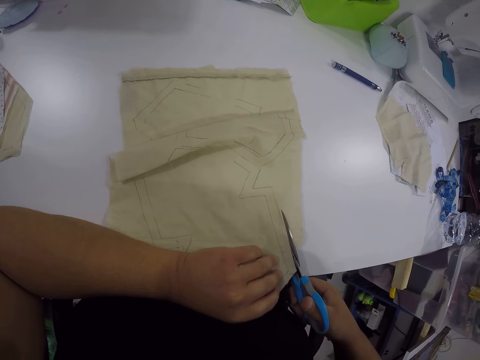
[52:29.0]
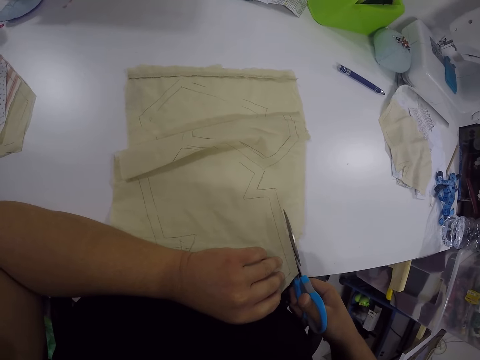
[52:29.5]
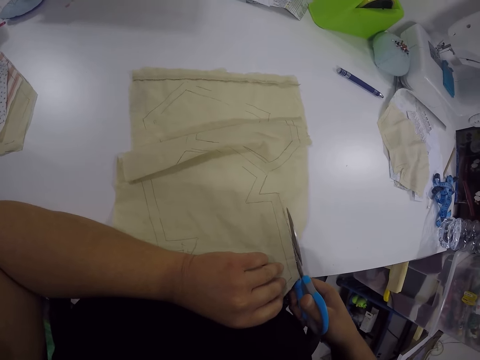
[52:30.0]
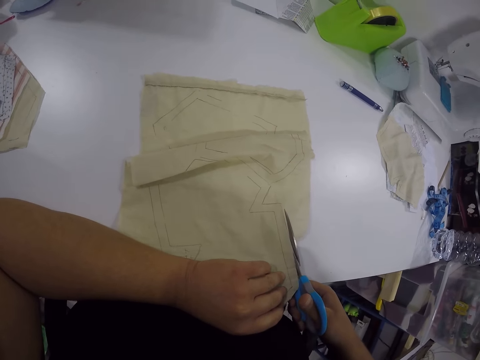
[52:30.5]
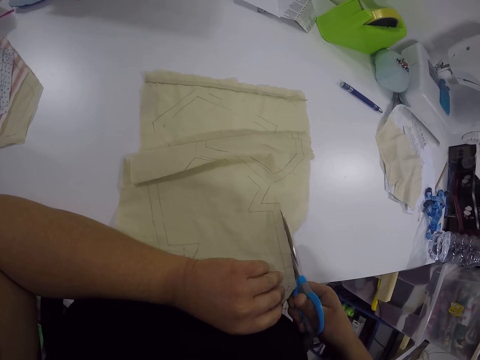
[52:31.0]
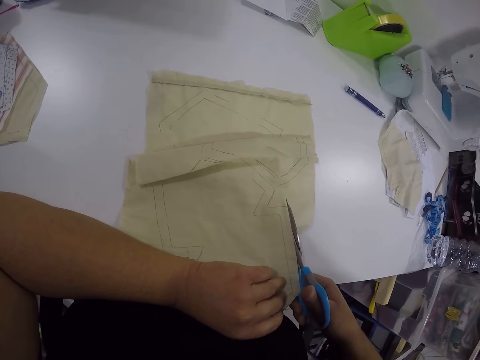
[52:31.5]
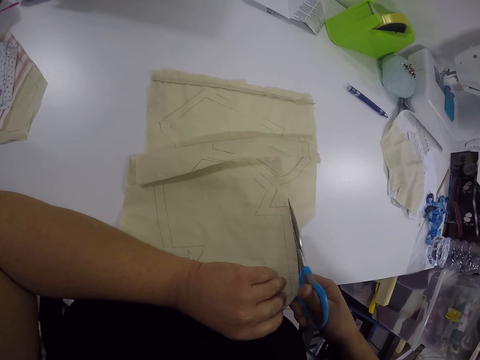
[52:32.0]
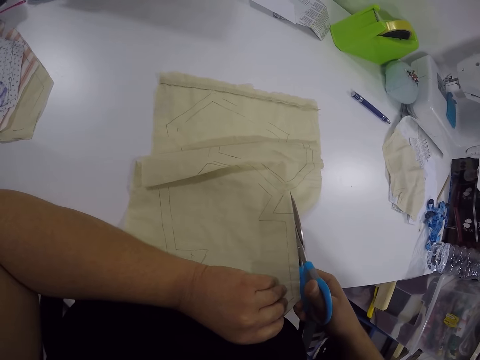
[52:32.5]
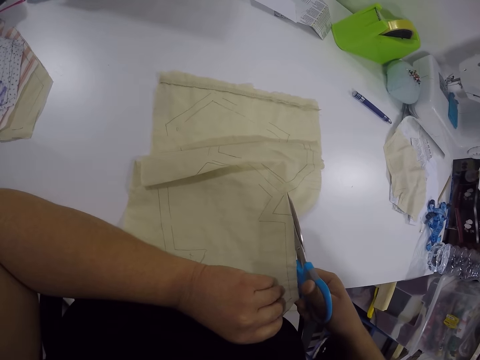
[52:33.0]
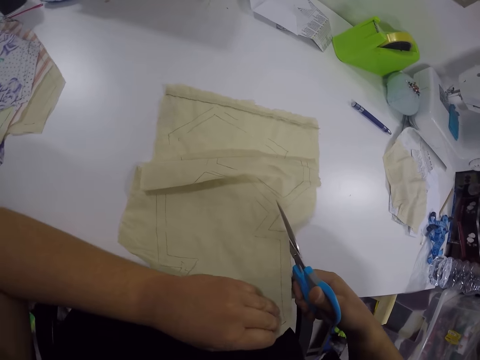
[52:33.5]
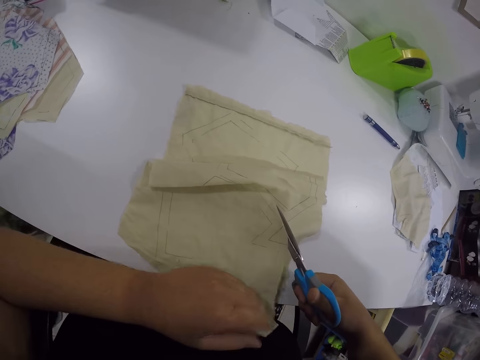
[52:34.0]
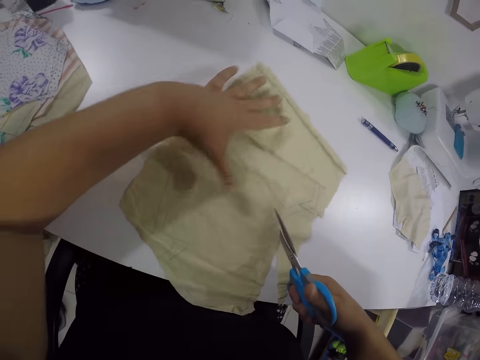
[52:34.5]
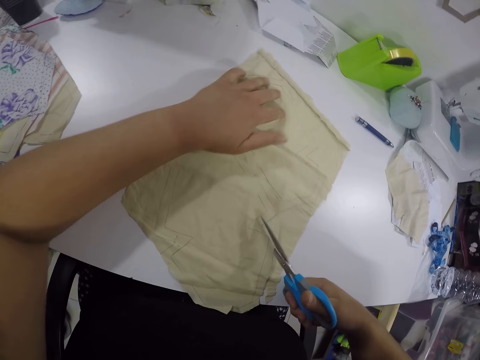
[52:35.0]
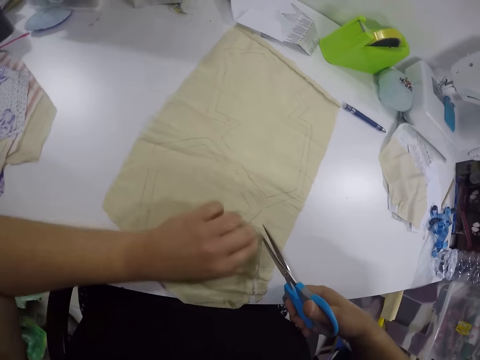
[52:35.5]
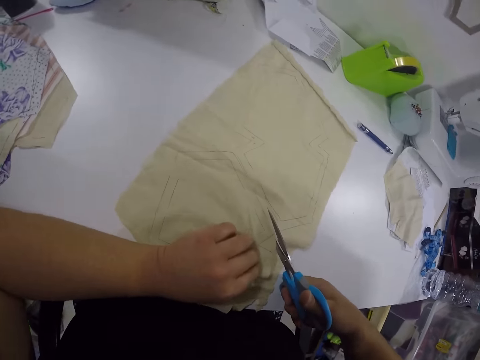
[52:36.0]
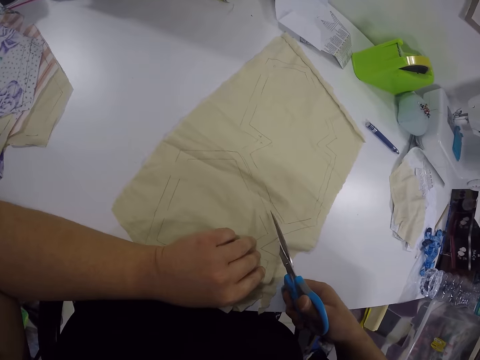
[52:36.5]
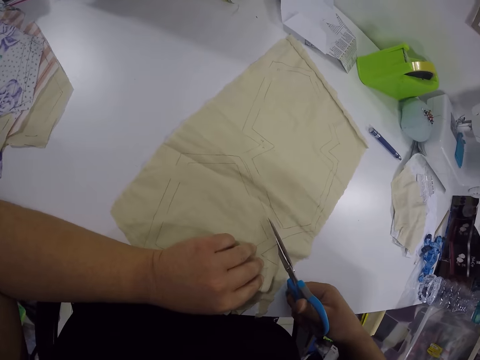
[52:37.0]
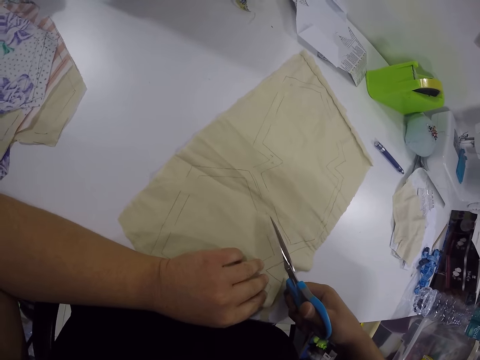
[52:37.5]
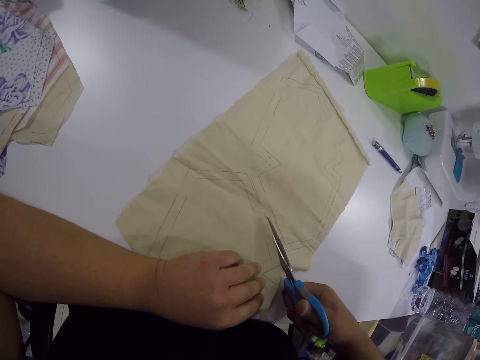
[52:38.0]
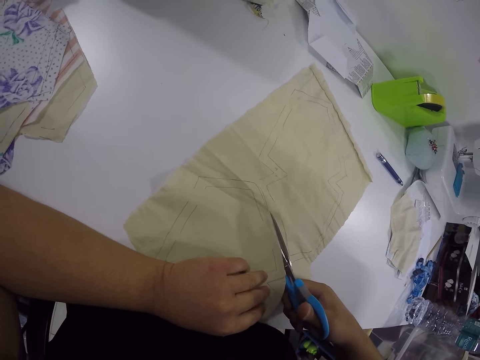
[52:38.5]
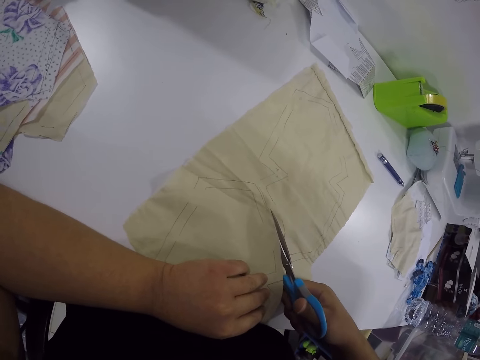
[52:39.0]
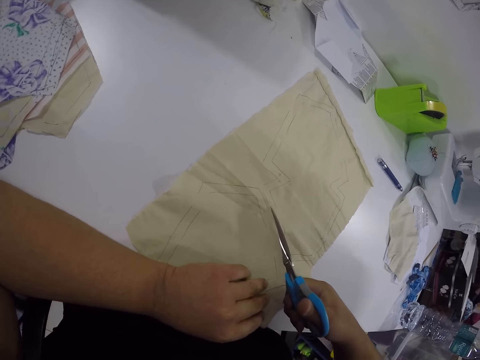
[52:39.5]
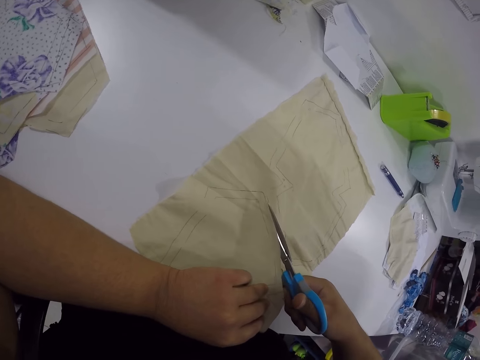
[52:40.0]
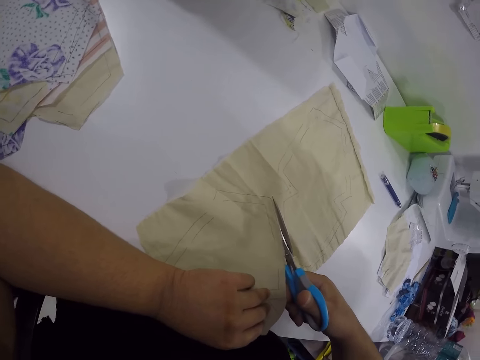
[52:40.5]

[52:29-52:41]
The camera wearer adjusts the cloth with the left hand. They cut the cloth with scissors.

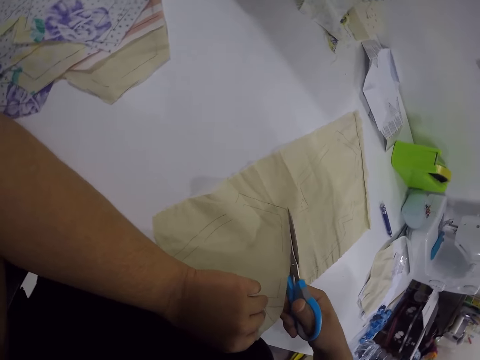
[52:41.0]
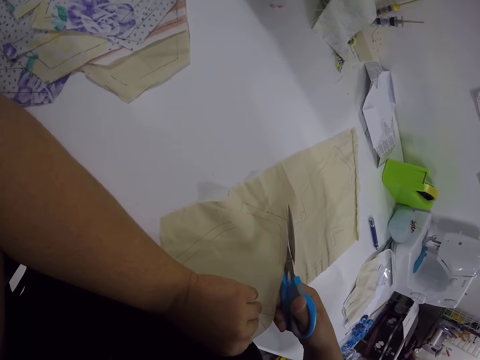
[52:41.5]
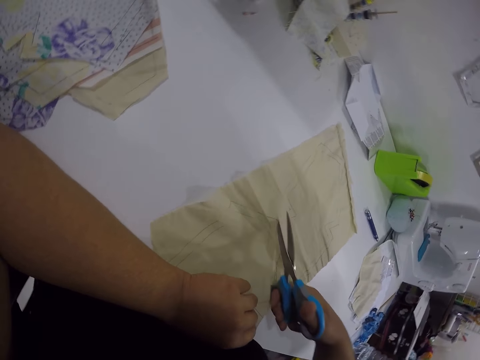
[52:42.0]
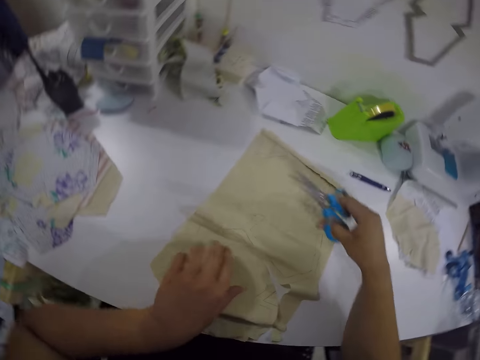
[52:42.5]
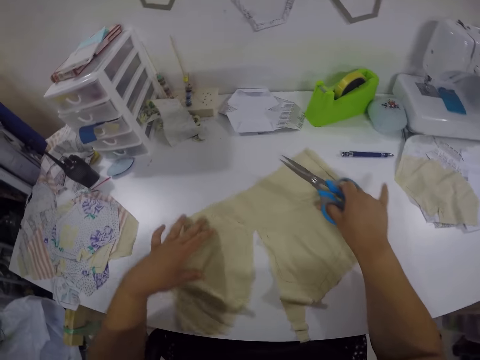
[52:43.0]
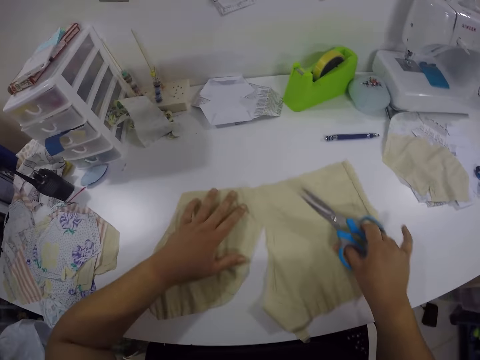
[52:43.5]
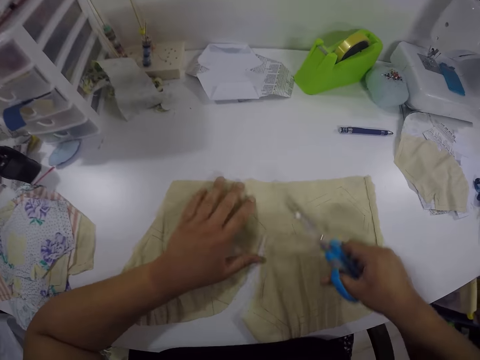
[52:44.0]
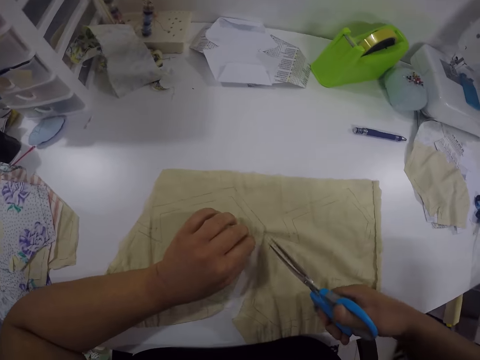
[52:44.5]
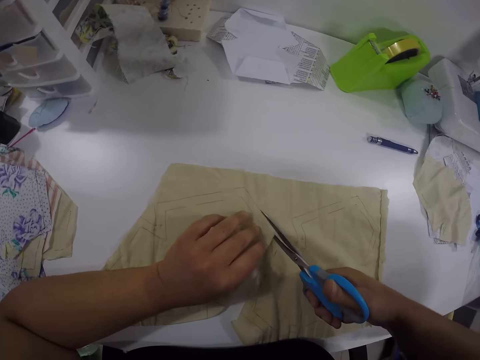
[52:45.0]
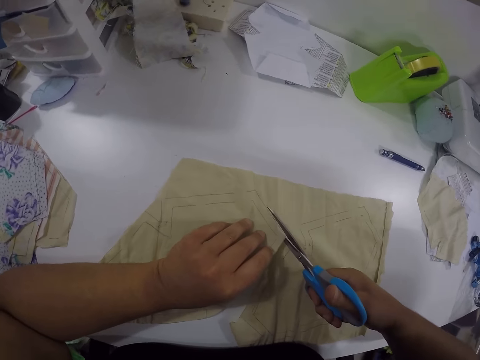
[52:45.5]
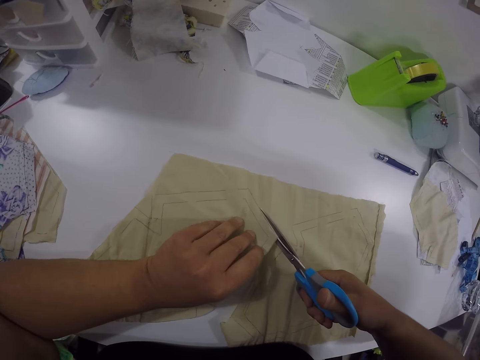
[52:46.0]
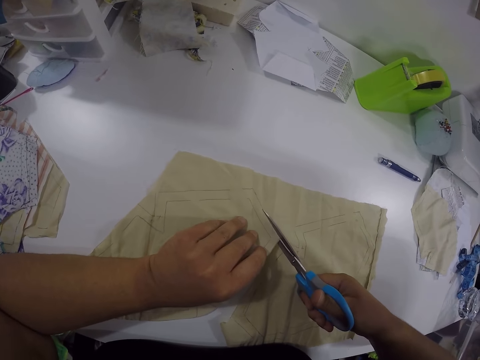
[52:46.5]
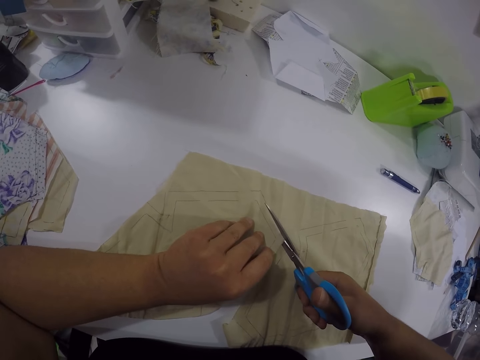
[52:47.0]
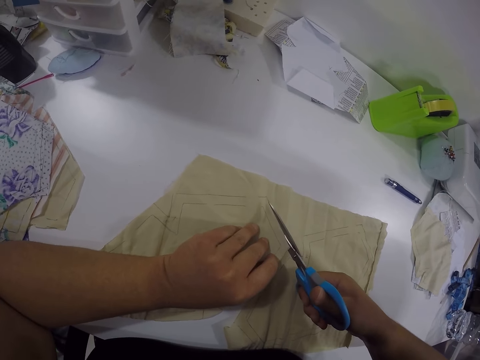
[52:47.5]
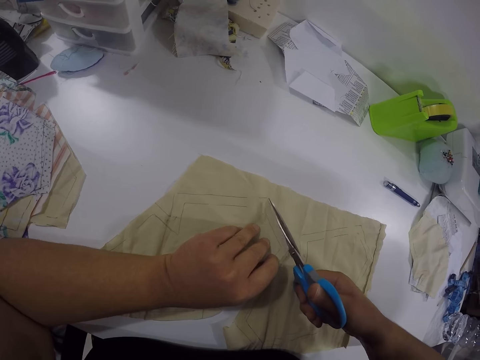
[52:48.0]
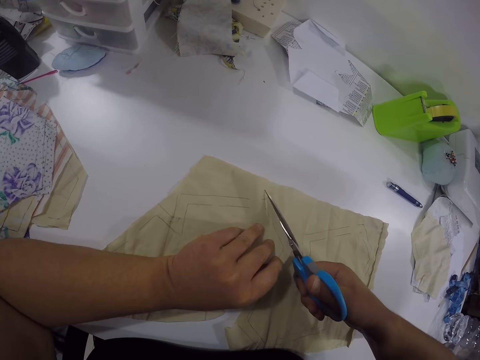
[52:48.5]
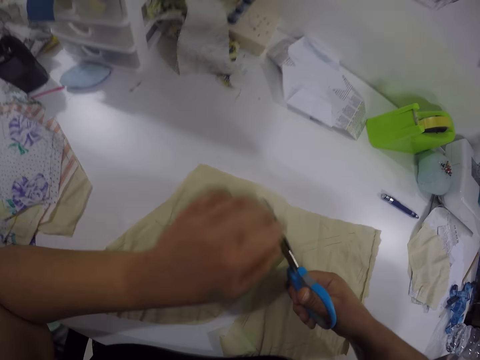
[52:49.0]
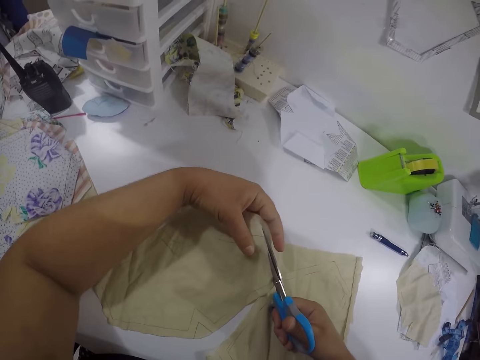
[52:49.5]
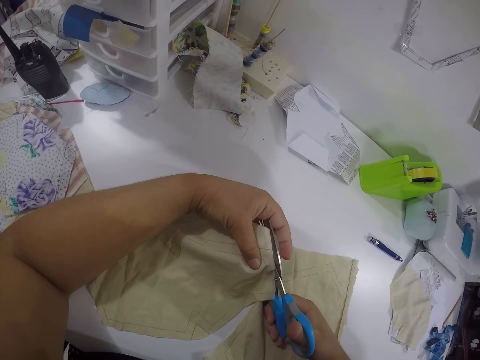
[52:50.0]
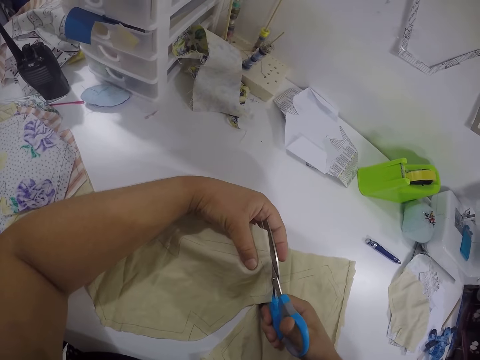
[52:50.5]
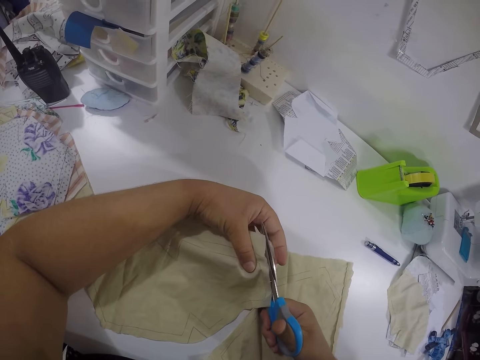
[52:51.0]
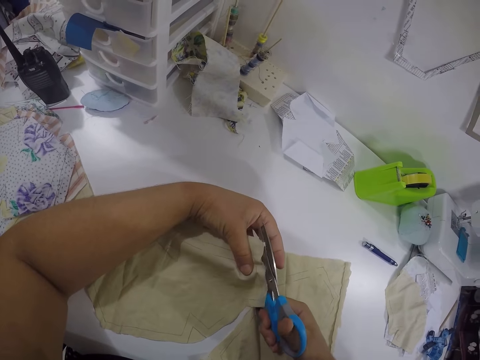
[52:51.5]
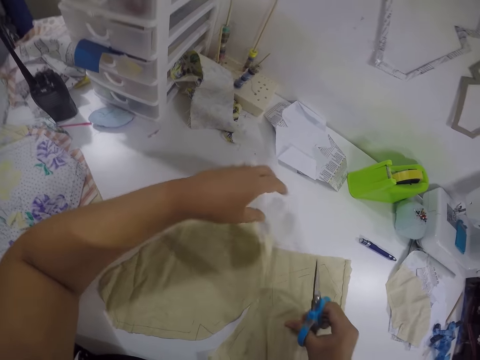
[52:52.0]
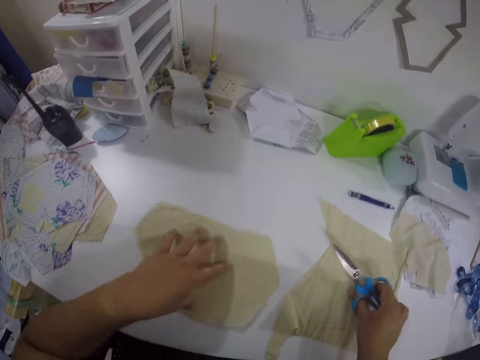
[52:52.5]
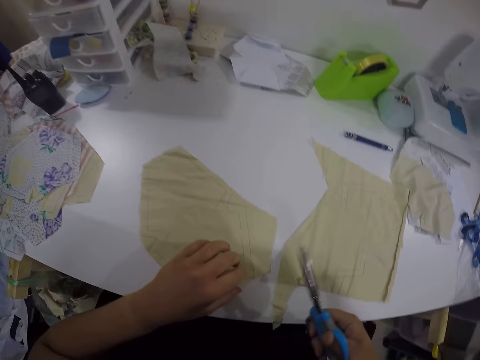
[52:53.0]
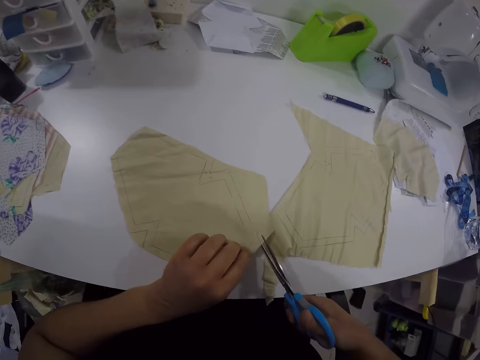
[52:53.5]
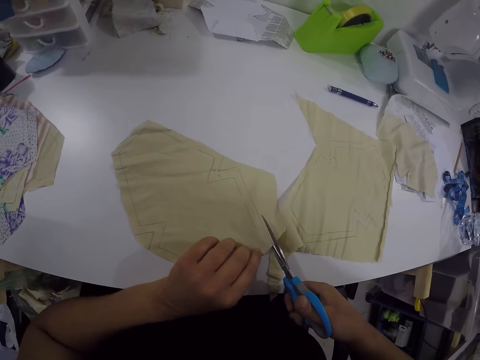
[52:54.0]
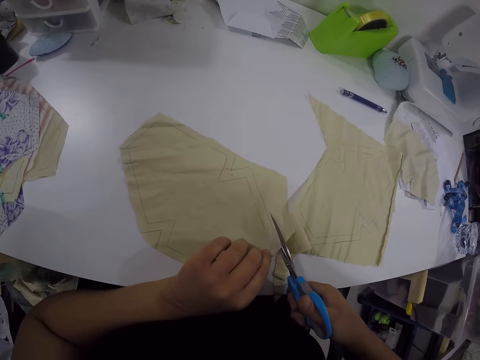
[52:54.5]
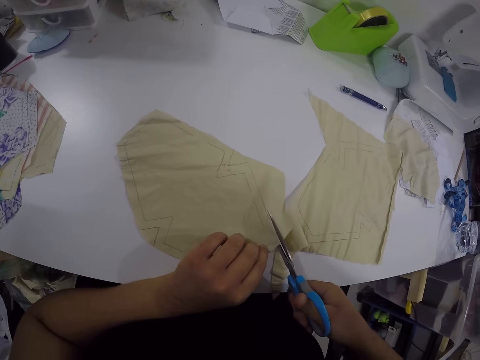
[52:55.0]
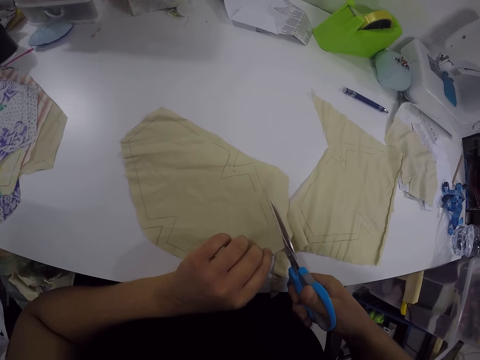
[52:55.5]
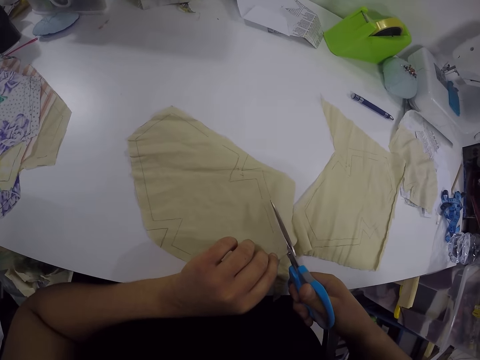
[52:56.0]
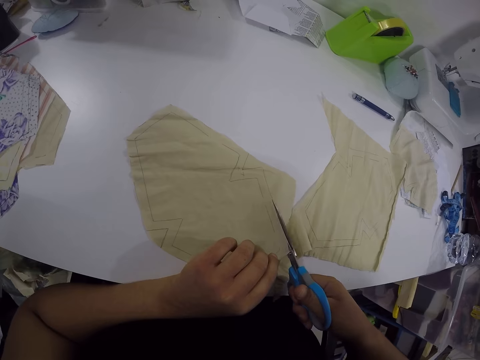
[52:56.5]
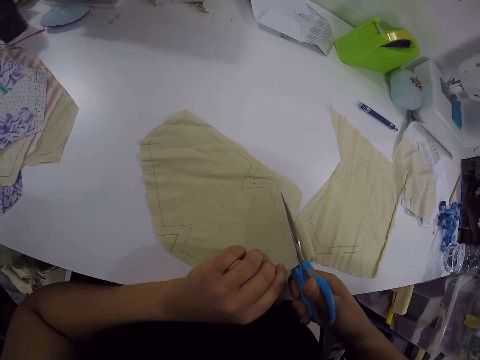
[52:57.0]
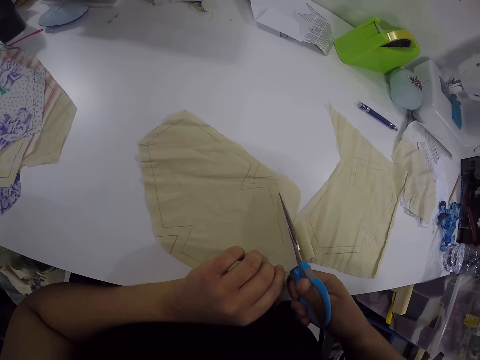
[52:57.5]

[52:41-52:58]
The camera wearer adjusts the piece of fabric on the table with both hands. She rotates the cloth with both hands. She cuts the piece of fabric with the pair of scissors in her right hand. She holds the cloth with her left hand. She cuts the cloth with the scissors. She adjusts pieces of the fabric on the table with both hands. She rotates the cloth with her left hand. She holds the cloth with her left hand. She cuts a piece of fabric with the pair of scissors in her right hand.
